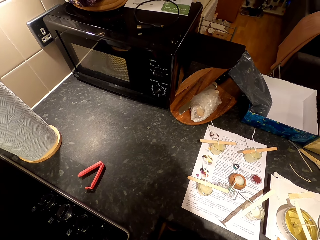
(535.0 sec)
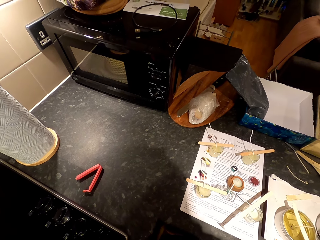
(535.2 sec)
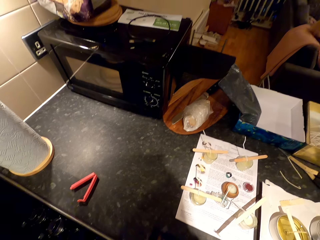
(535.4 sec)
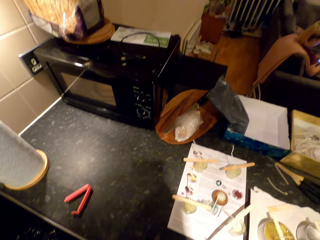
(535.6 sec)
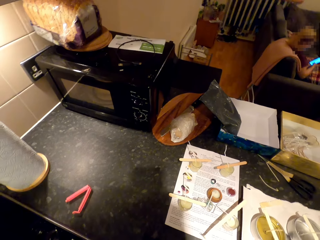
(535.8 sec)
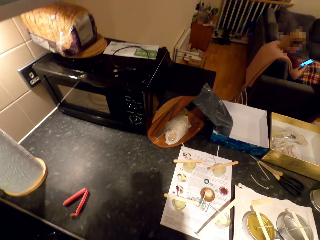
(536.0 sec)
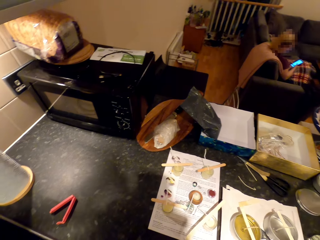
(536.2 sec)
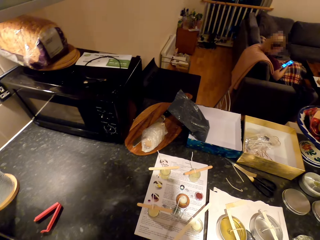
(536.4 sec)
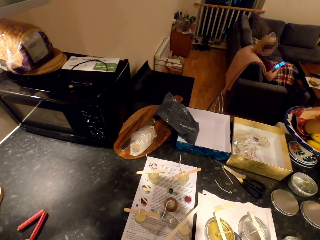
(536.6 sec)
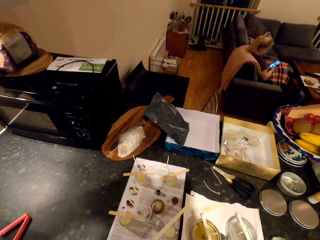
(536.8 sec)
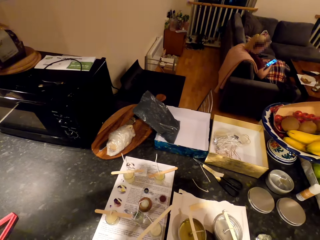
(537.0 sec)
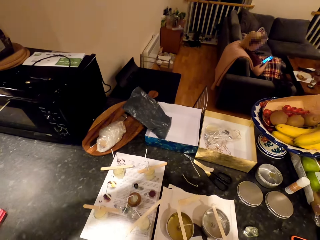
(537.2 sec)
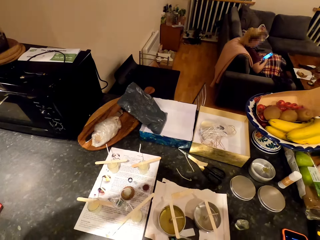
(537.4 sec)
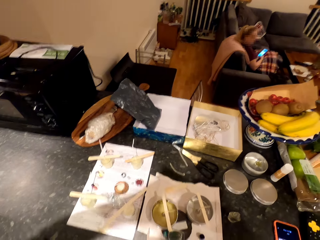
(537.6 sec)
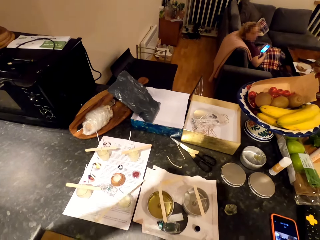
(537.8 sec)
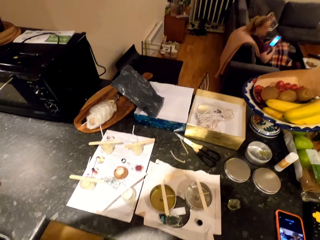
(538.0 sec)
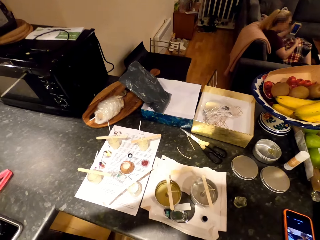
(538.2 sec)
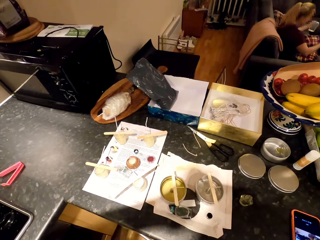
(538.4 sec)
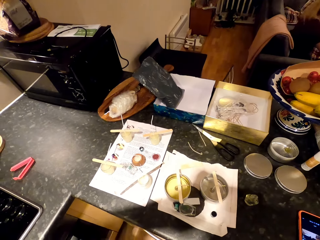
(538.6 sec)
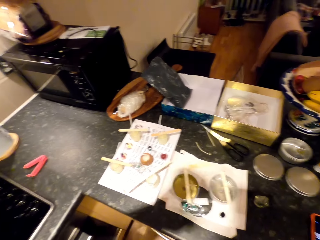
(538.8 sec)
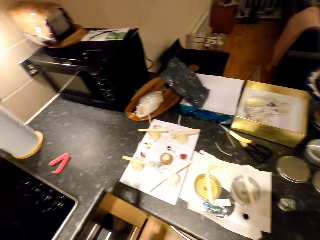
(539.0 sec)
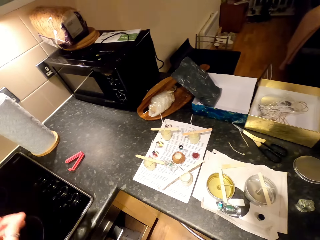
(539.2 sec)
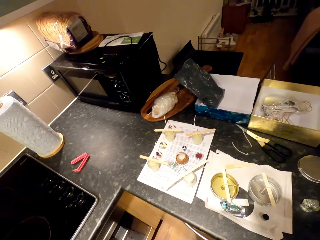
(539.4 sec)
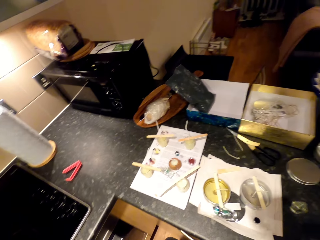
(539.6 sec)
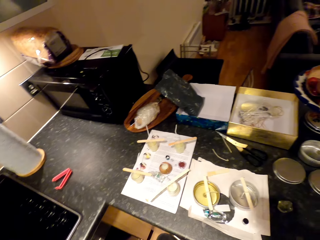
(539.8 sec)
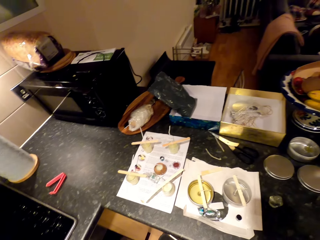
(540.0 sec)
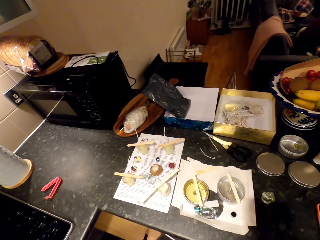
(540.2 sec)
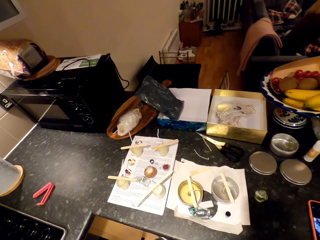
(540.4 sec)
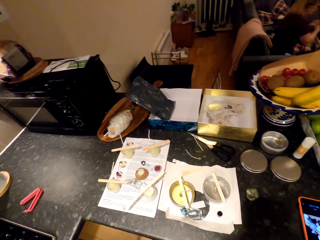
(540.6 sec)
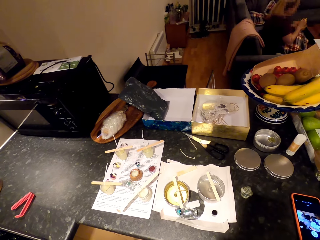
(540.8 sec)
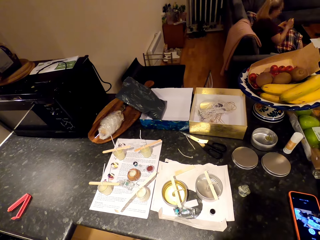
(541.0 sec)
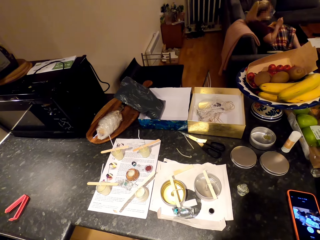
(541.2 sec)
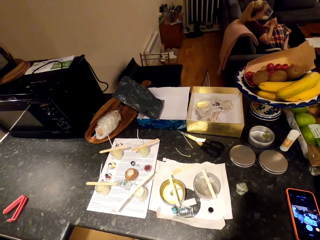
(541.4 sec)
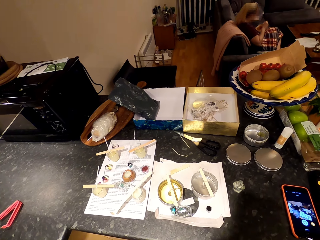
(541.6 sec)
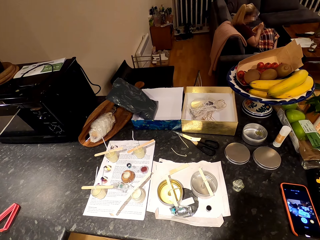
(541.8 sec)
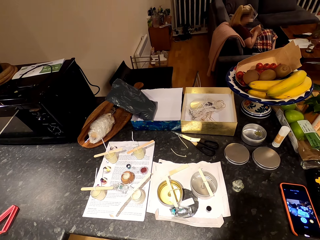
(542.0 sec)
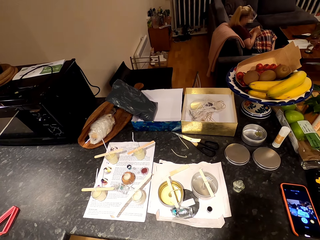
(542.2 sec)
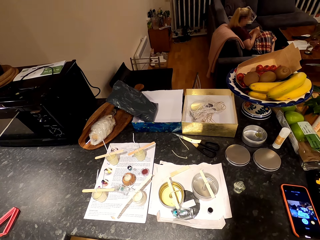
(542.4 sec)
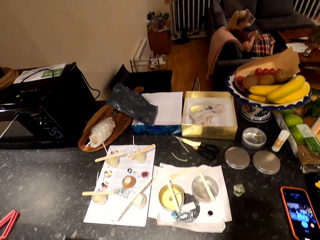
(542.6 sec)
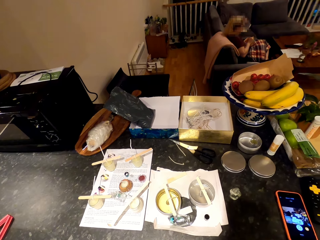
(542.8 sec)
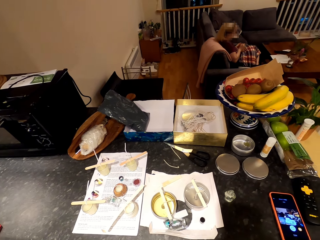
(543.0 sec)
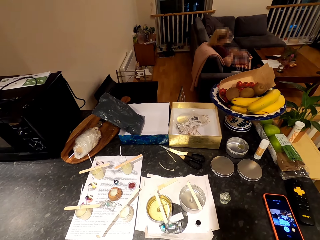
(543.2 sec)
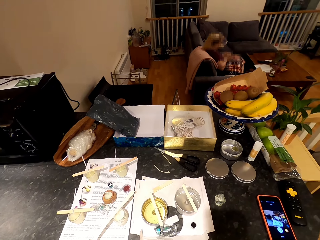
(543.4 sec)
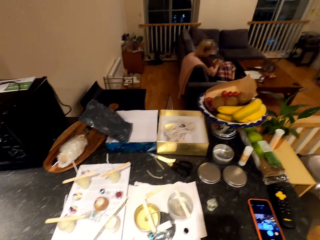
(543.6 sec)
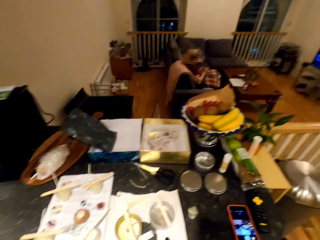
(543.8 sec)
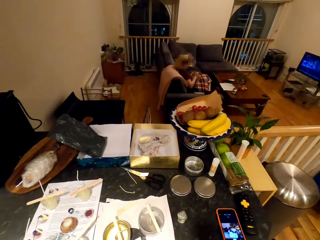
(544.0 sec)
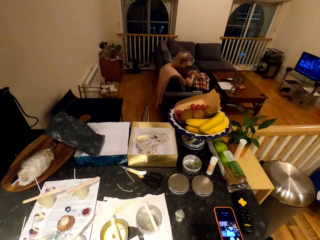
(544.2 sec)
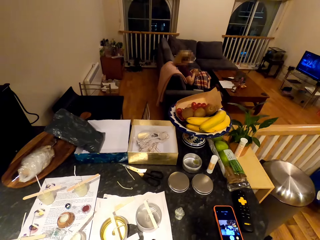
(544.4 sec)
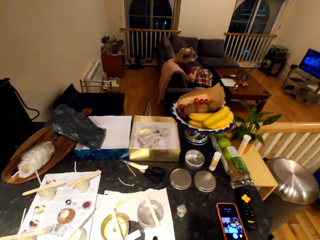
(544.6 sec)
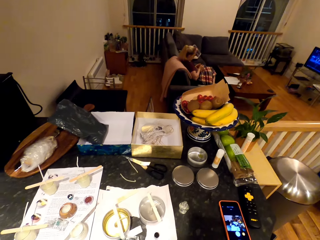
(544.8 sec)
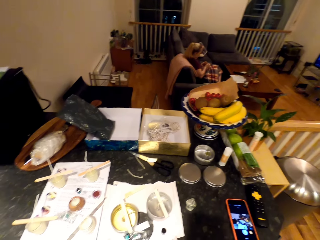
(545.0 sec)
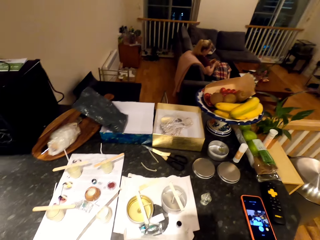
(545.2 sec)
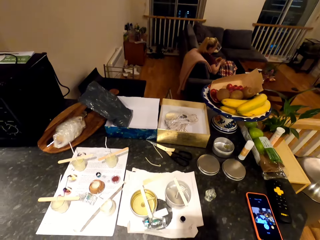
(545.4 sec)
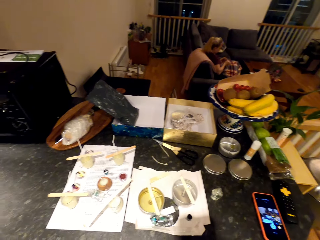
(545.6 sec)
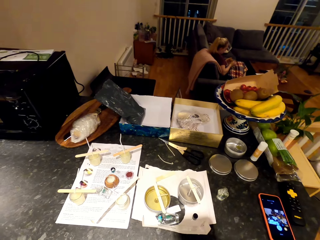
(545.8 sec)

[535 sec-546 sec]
The camera wearer talks. A woman operates a mobile phone. The woman moves forward and moves backwards.

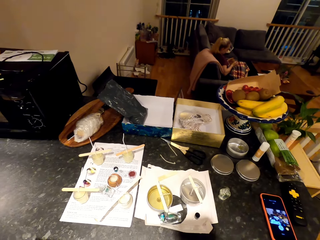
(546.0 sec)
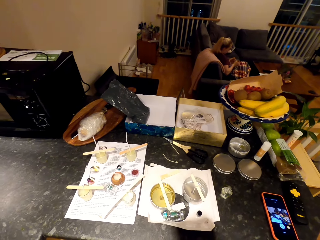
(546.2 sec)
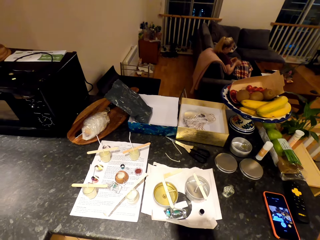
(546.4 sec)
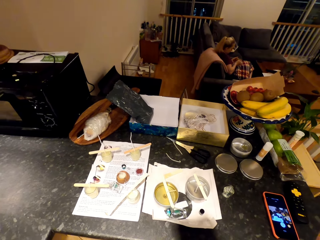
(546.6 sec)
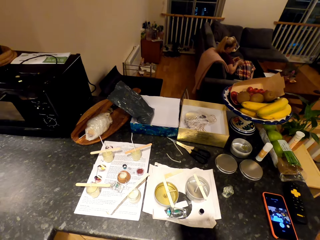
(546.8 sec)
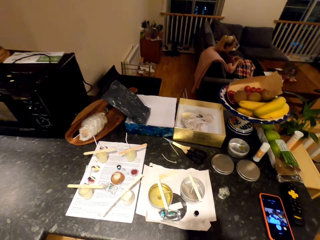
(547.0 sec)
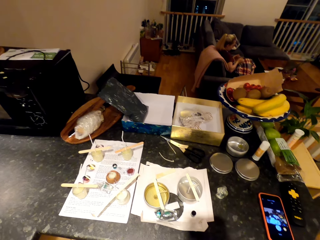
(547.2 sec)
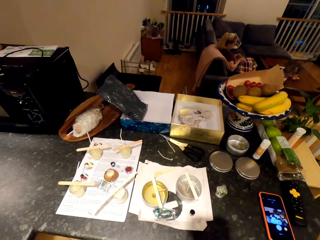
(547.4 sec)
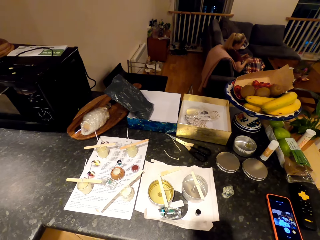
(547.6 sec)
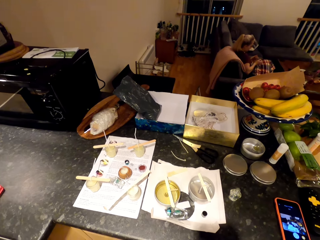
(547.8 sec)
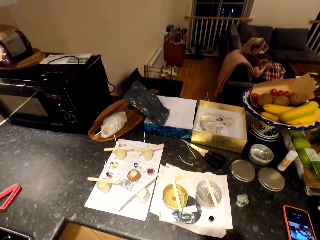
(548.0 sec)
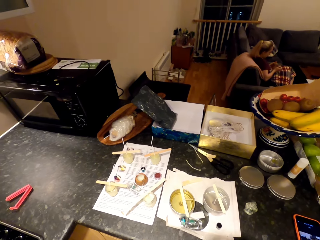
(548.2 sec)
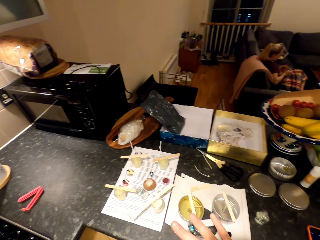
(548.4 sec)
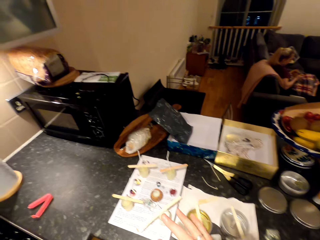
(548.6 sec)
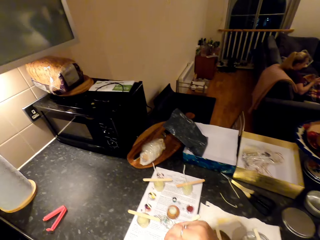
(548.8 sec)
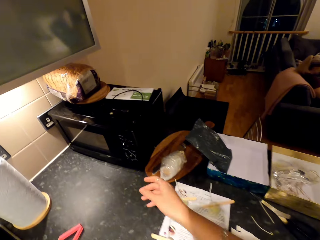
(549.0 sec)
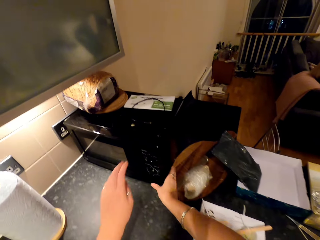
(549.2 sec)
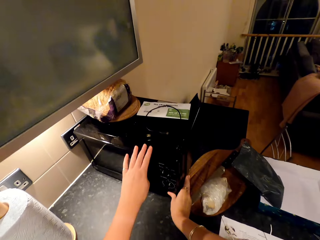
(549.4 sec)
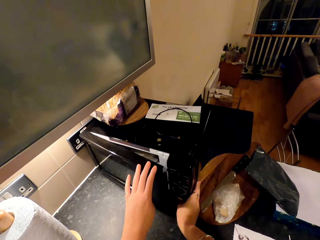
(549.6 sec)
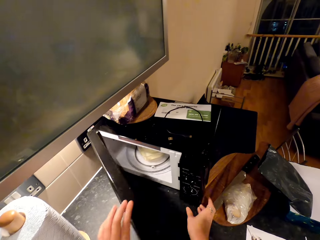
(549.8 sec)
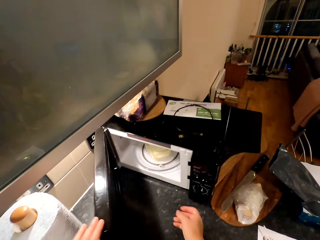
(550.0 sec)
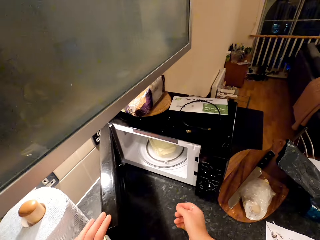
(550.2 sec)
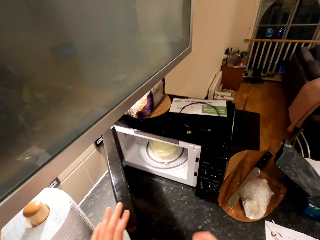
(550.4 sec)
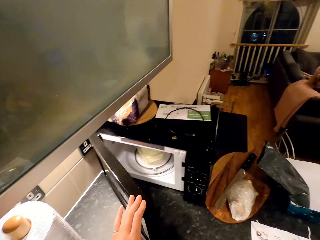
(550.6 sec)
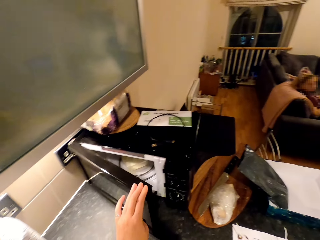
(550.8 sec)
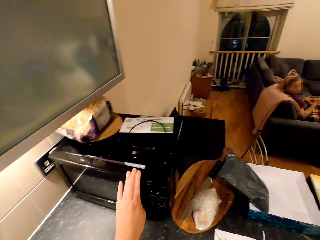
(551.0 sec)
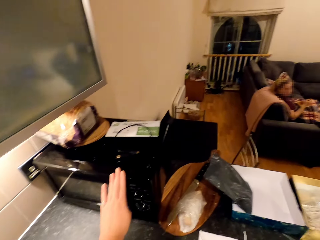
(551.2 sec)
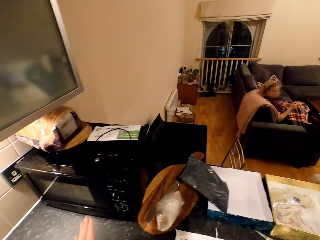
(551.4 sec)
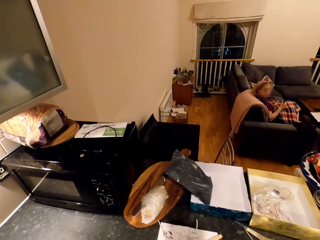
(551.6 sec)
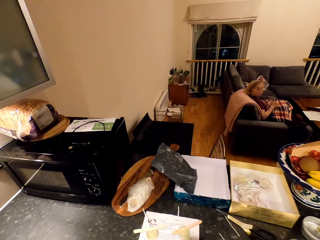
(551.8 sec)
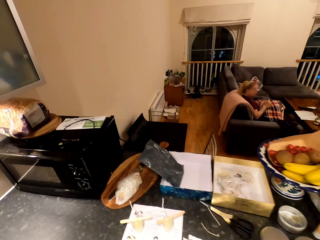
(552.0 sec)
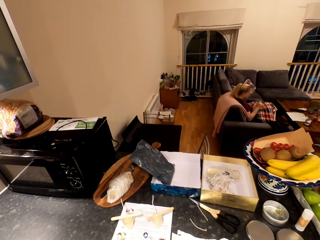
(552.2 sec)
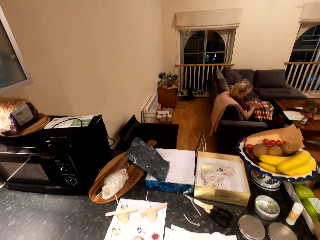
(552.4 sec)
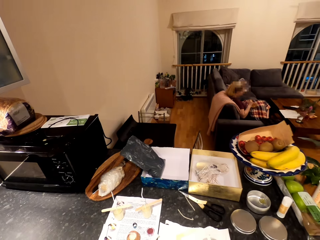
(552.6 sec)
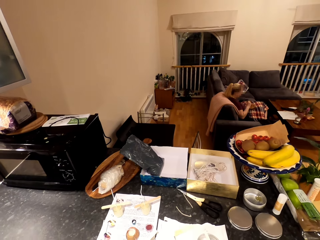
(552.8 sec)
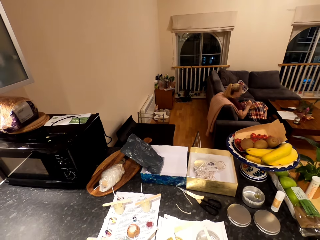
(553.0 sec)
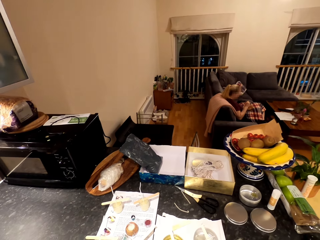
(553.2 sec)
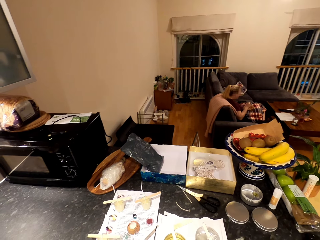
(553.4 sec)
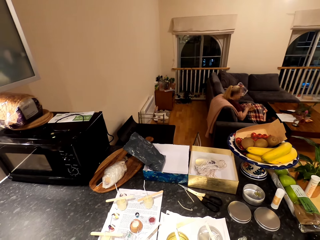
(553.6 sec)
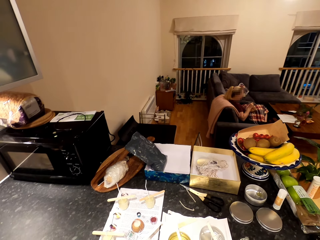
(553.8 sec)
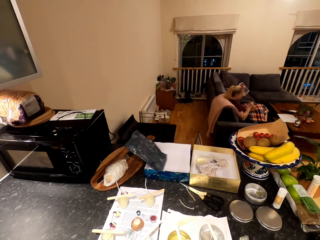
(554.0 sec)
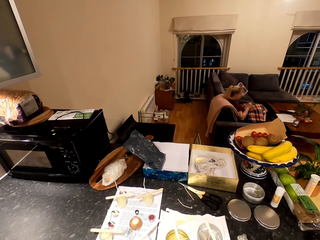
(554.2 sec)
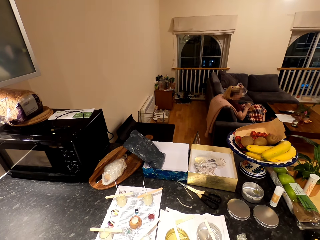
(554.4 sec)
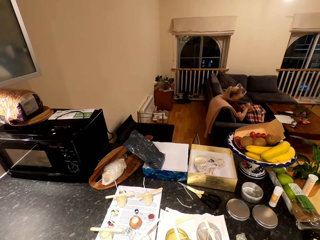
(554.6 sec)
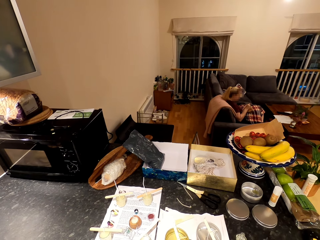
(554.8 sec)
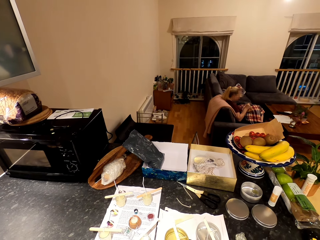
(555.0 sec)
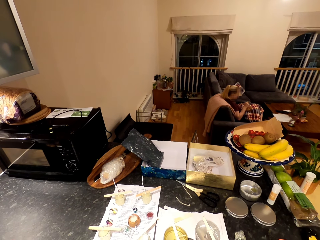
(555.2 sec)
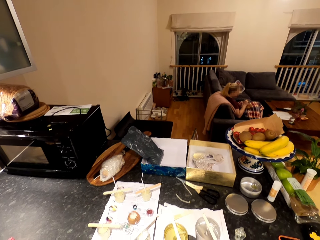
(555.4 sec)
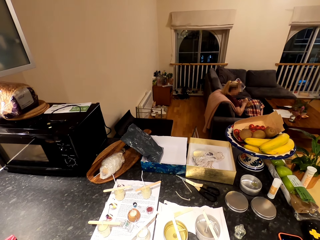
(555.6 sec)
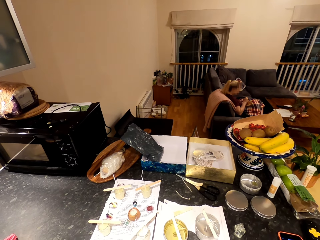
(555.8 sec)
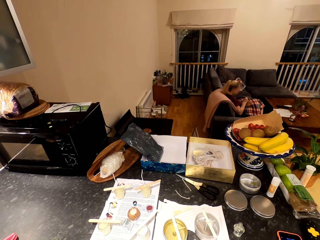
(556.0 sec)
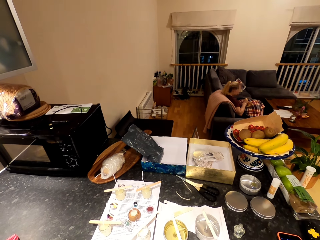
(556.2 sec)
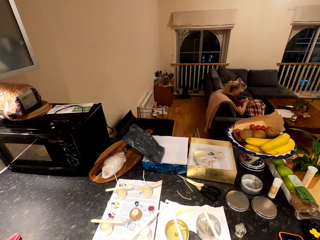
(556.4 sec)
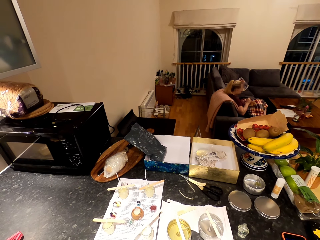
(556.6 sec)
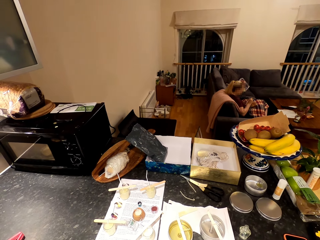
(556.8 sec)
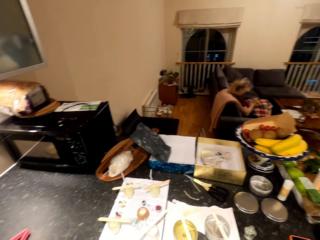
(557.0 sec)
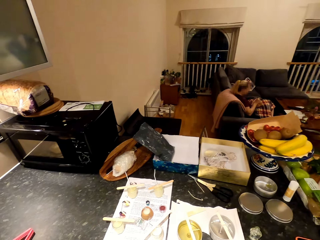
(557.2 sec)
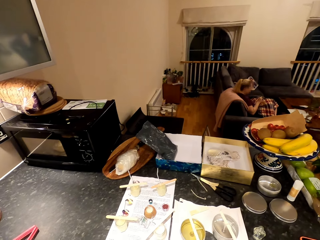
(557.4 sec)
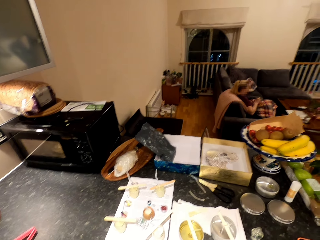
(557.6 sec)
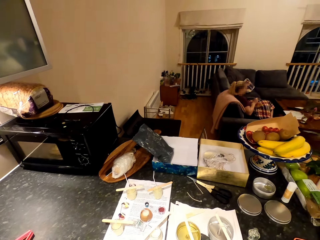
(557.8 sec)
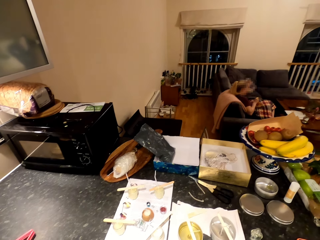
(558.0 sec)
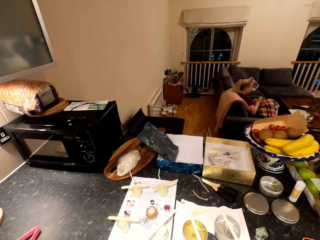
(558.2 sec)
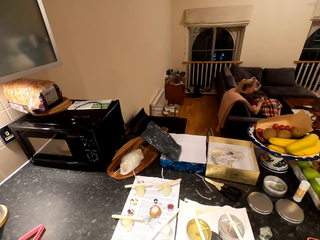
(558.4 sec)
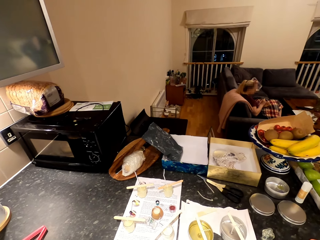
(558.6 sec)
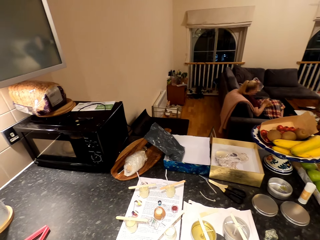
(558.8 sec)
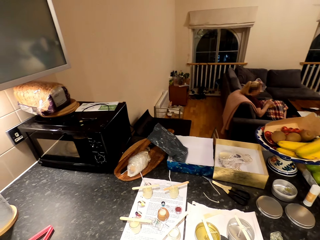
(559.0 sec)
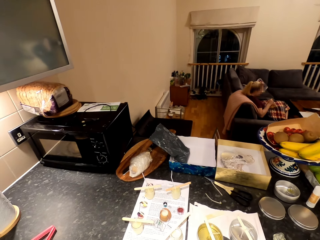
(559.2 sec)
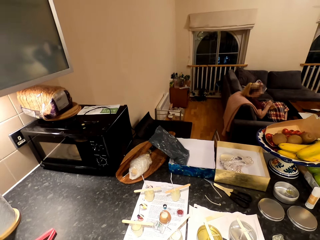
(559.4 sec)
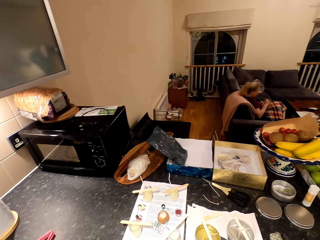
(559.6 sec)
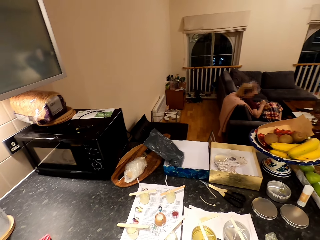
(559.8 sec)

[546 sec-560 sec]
The camera wearer moves a hand around. They open the microwave. They close the microwave oven. A woman stirs something in a dish with a spoon. The camera wearer looks around. They talk to the woman.
